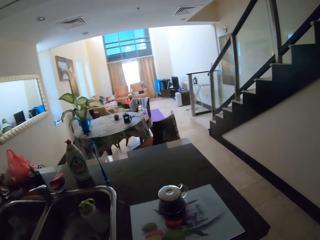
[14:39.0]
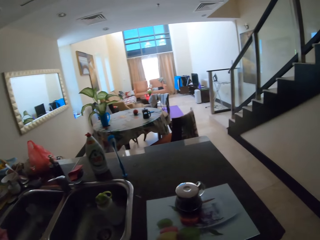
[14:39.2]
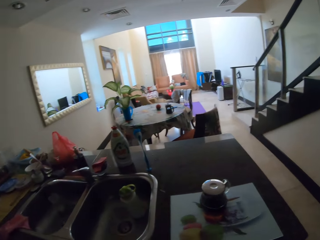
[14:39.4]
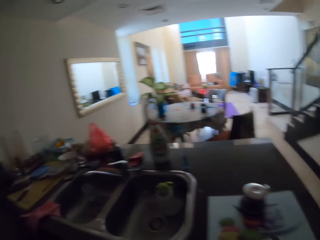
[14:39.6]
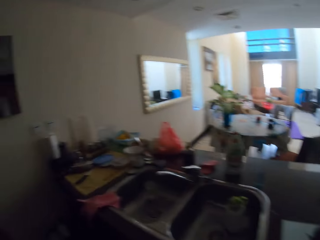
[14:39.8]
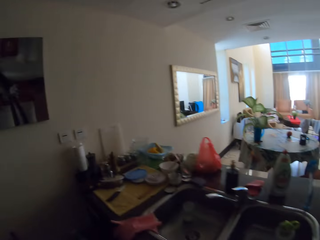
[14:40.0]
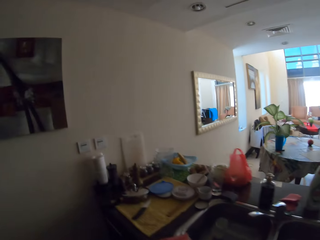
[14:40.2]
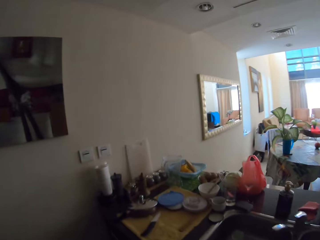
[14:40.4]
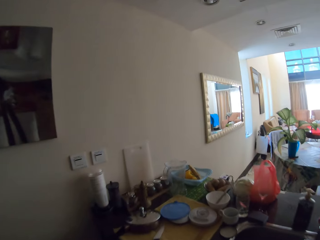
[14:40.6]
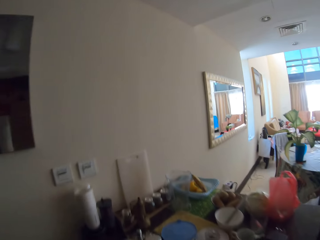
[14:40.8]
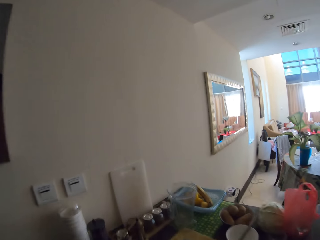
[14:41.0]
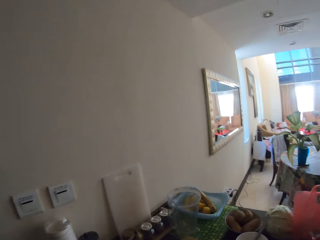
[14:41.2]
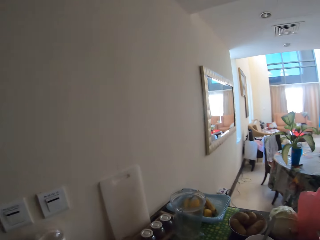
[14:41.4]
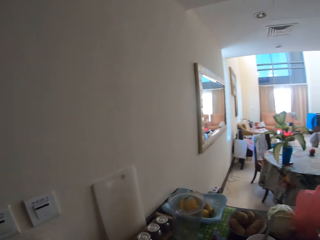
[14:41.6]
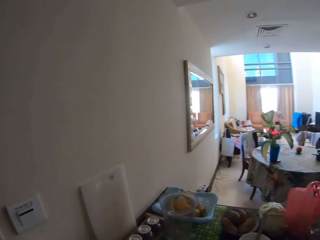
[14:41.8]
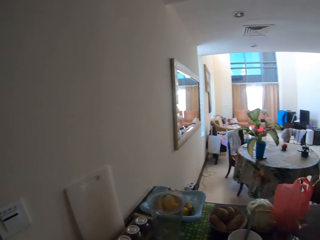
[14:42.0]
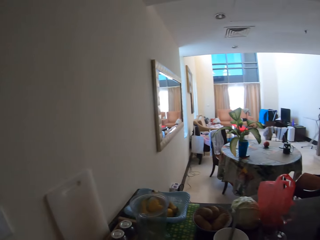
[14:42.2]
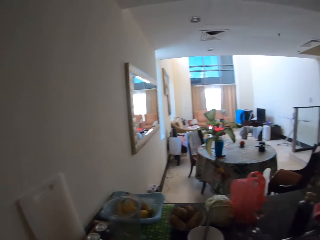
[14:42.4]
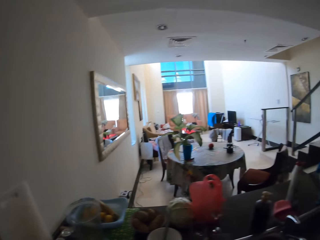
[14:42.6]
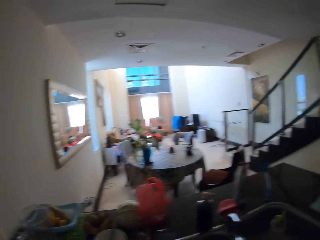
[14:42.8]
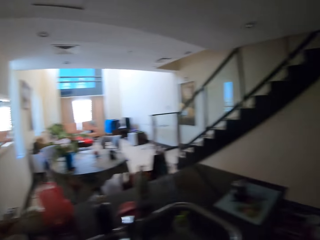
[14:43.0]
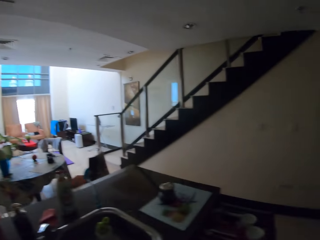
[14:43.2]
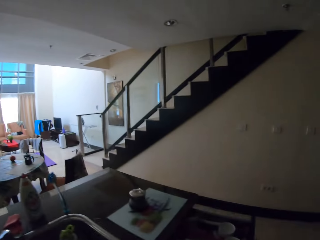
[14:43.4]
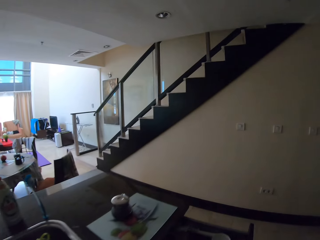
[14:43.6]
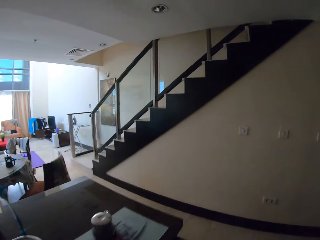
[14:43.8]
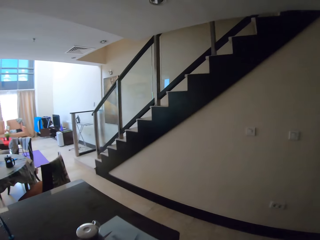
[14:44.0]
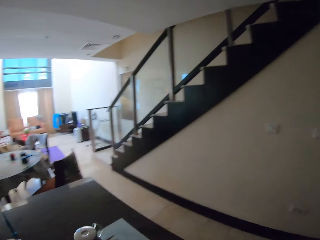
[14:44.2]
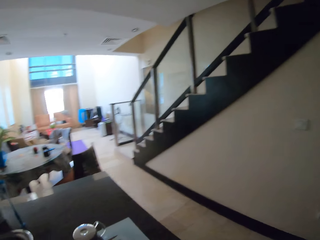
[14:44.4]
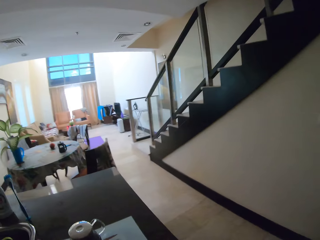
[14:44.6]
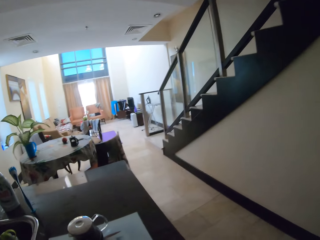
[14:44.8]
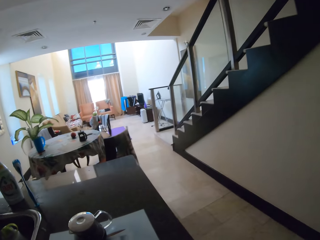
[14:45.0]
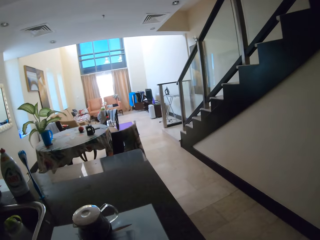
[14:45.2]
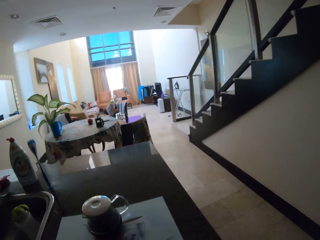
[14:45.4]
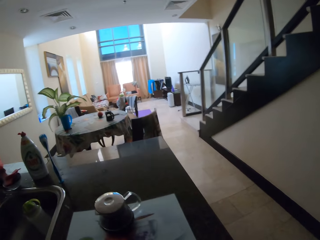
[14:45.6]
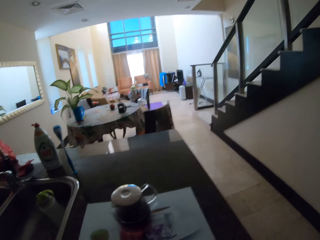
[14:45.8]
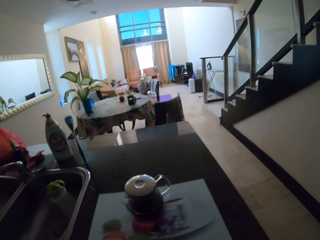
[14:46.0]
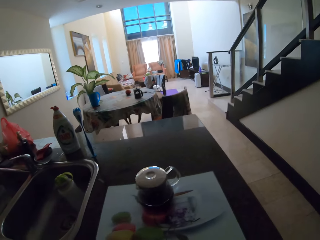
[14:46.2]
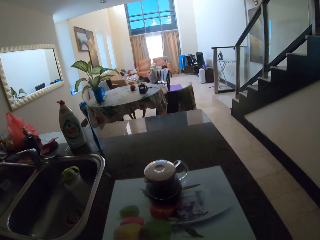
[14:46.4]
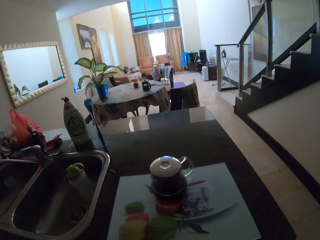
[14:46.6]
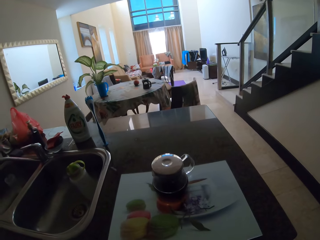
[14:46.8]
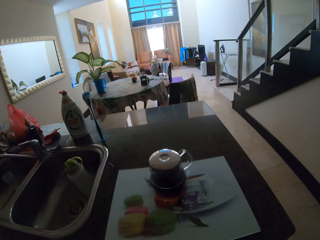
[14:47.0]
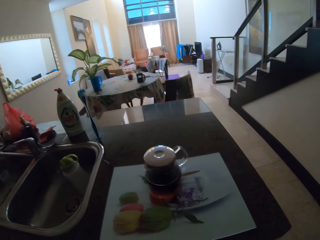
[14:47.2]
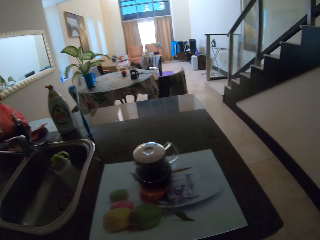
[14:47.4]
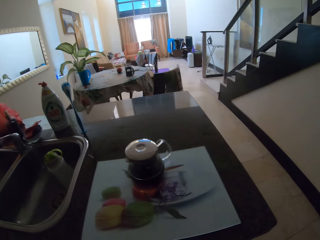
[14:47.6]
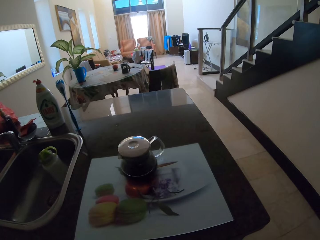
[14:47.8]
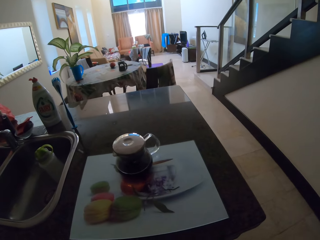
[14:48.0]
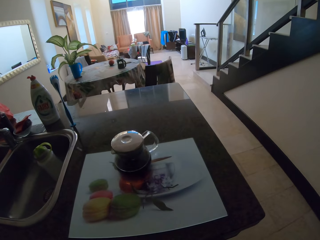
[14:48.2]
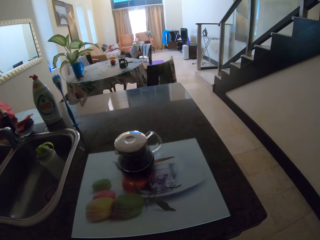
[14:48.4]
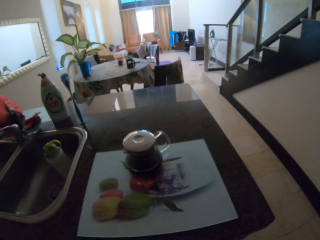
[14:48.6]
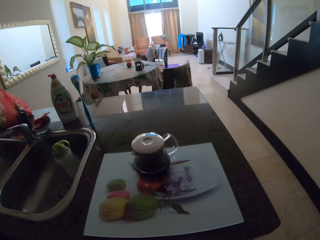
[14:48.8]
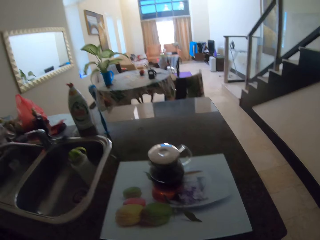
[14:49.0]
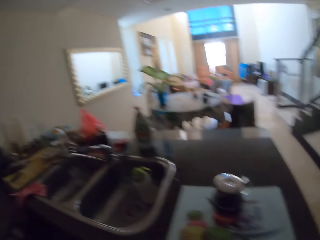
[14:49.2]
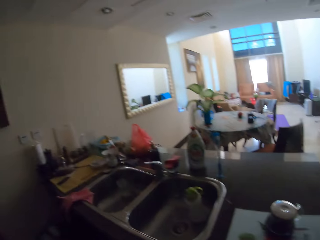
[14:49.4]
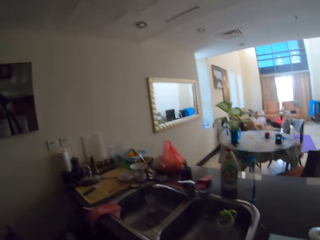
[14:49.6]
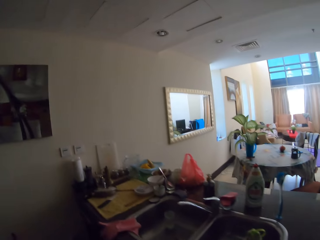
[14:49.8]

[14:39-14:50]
The camera wearer closes the drawer.

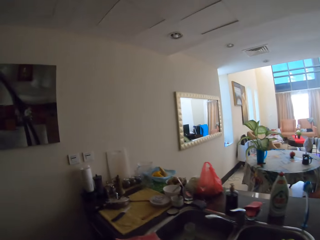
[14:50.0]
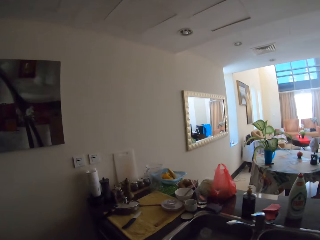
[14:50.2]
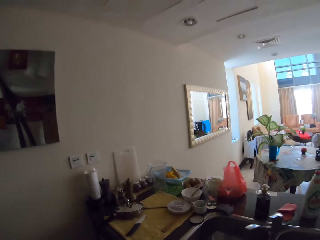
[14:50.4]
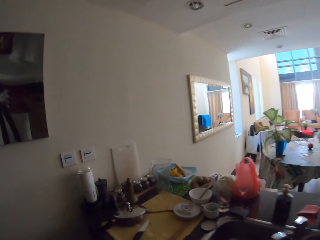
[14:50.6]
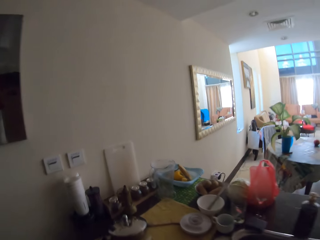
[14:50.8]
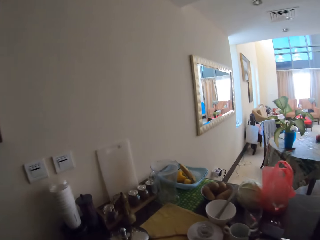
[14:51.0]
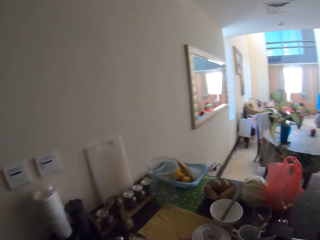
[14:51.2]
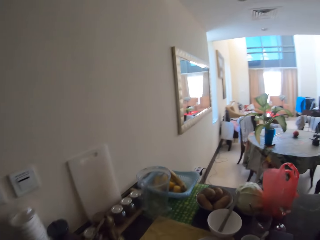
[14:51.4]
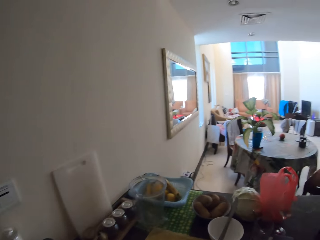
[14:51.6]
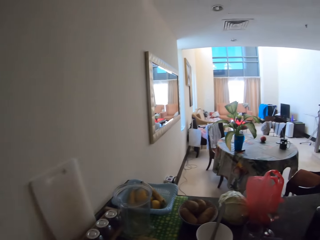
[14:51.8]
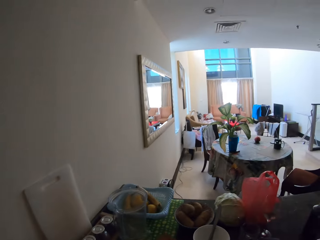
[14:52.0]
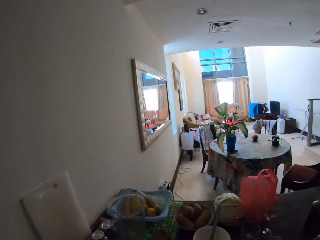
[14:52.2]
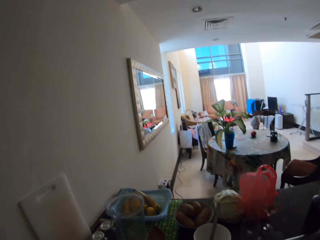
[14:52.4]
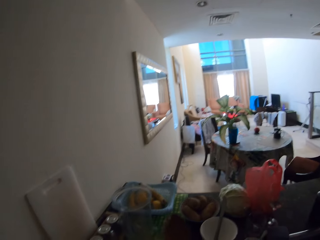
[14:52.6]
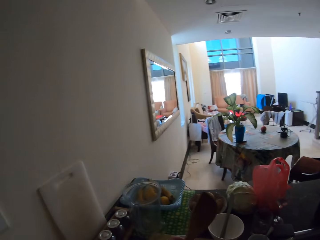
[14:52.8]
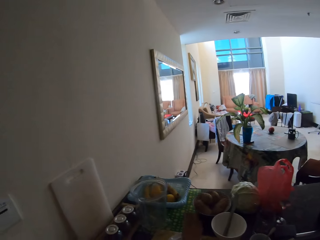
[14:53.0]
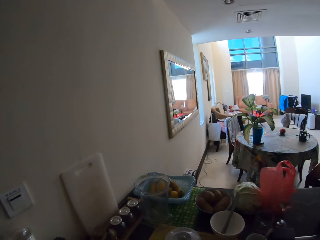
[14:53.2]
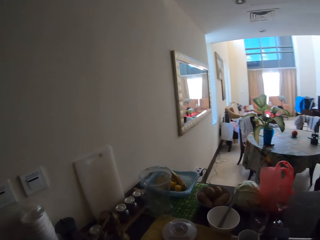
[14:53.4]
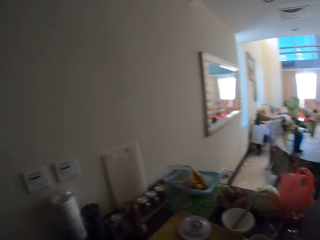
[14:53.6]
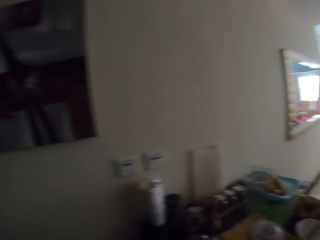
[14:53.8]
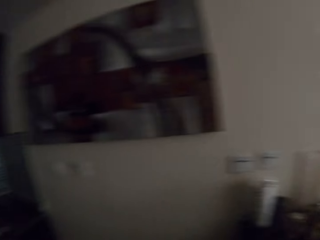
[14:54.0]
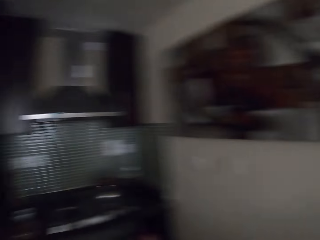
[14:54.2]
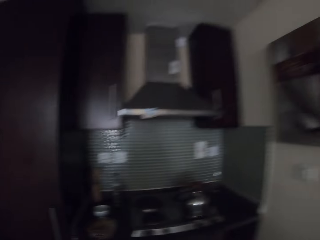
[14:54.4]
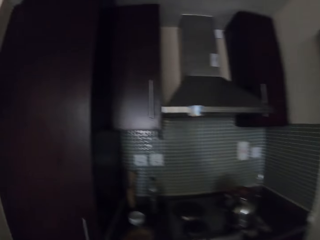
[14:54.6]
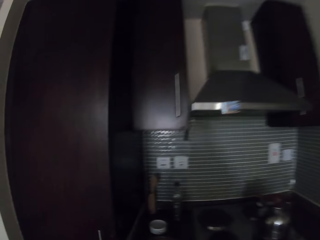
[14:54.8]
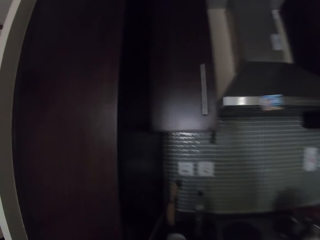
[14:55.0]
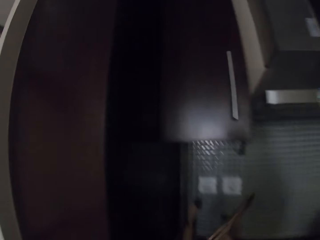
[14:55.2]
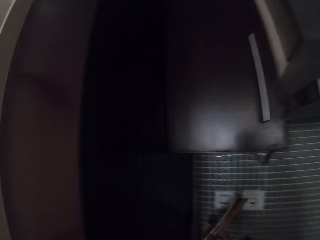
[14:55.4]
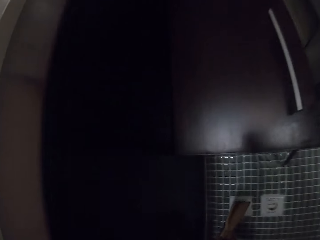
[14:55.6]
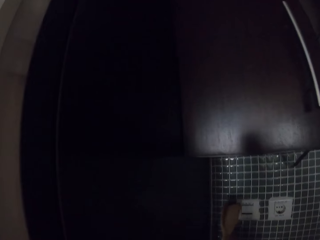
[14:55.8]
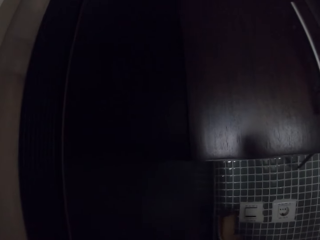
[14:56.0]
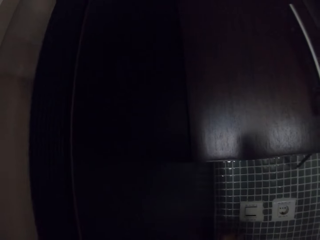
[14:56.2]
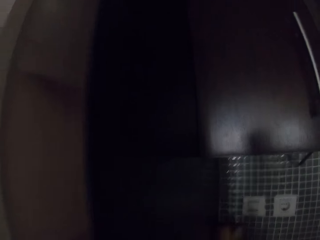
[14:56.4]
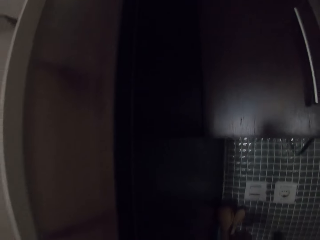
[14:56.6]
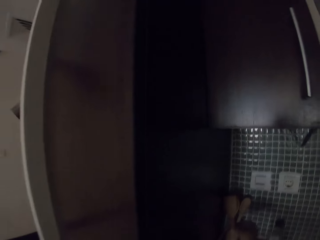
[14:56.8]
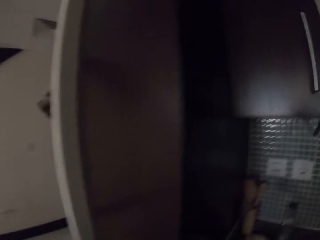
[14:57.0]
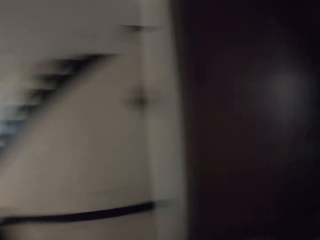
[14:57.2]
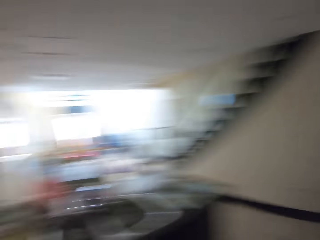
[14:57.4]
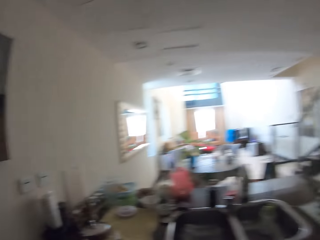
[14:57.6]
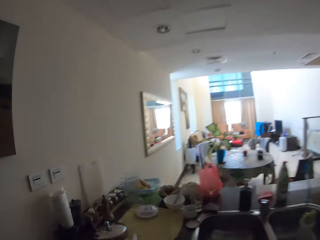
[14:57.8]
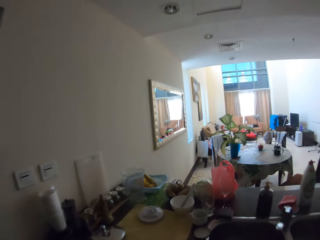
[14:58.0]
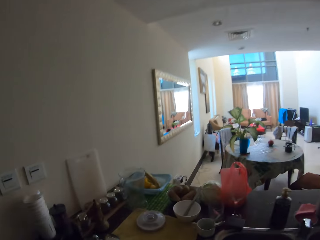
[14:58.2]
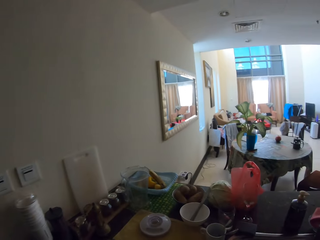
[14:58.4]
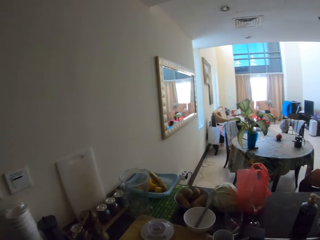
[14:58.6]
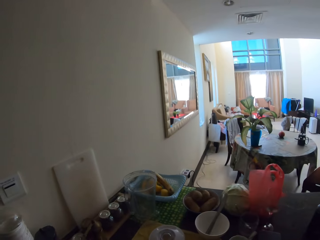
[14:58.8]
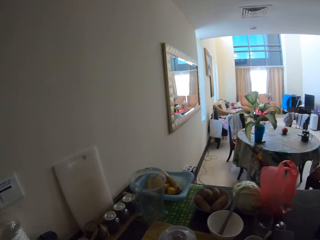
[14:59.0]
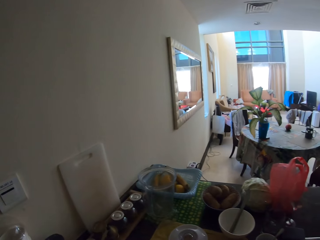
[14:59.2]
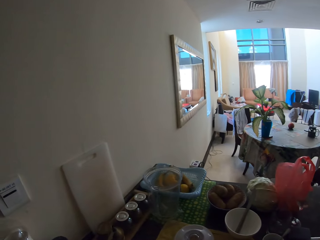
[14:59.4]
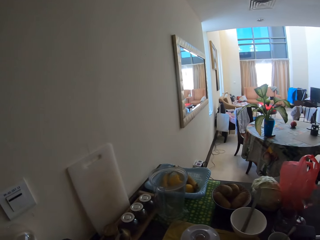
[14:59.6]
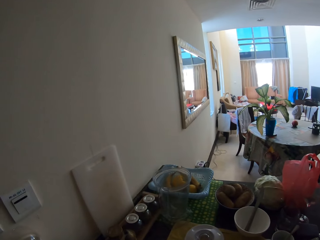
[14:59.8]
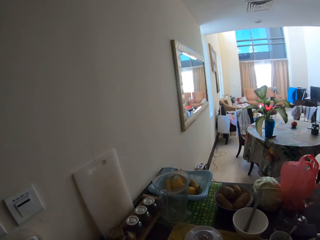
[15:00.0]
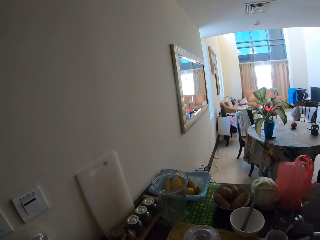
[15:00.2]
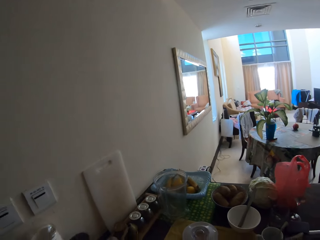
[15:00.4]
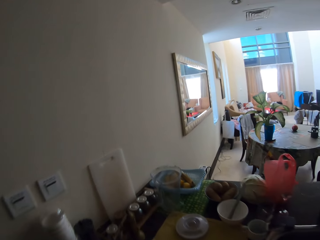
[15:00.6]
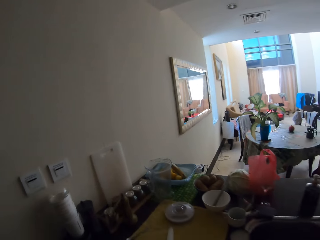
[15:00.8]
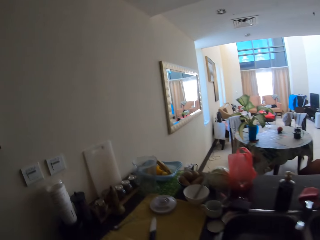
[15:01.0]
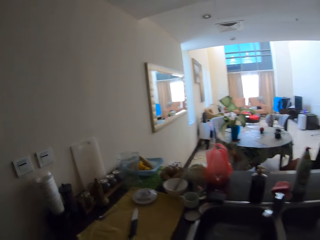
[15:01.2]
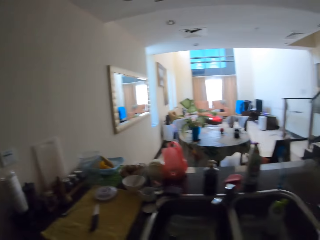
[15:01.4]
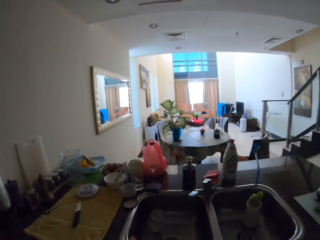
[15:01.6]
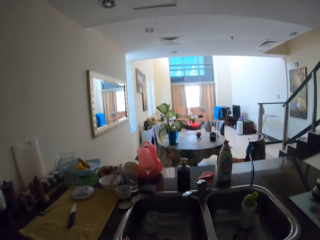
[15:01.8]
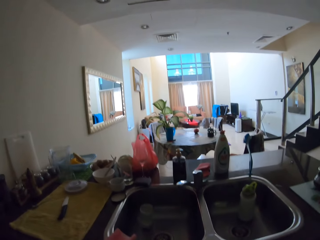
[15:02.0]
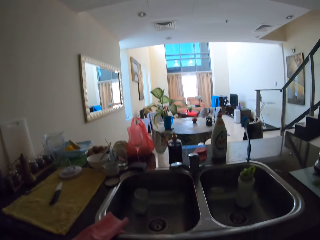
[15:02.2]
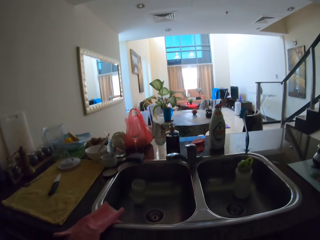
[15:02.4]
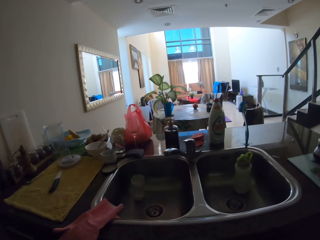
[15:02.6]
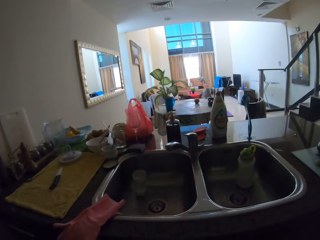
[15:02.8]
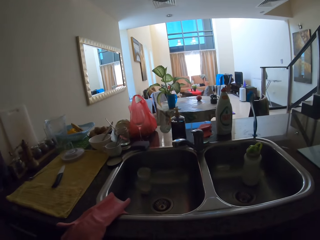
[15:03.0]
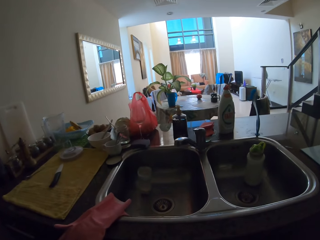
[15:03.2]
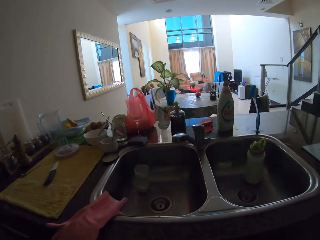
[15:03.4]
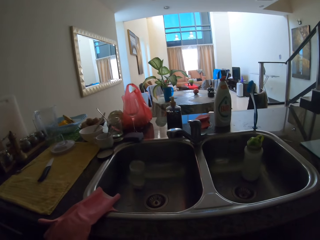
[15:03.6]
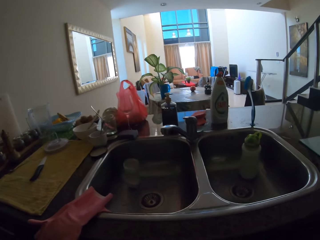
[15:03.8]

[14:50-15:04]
The camera wearer holds a cooking stick. They turn around. They put the cooking stick away. They turn around. They walk a few steps. They put the pan down.
